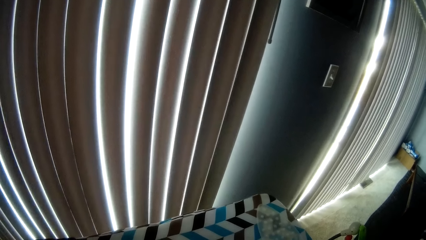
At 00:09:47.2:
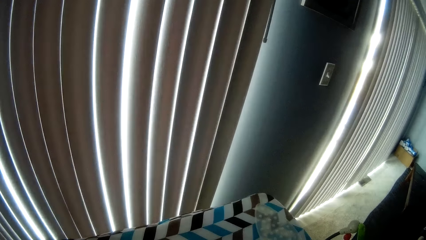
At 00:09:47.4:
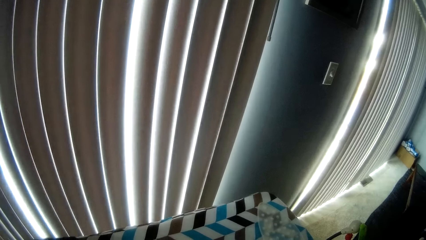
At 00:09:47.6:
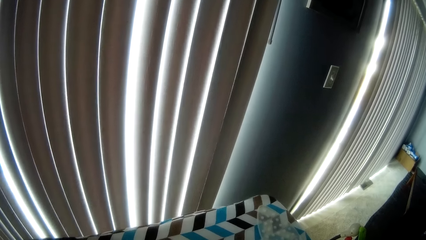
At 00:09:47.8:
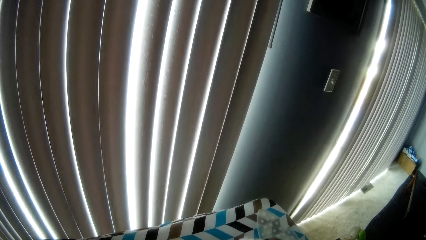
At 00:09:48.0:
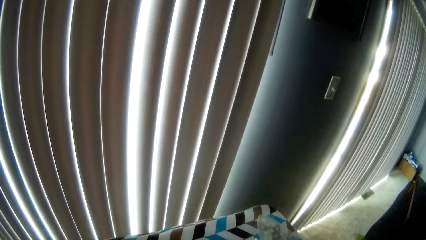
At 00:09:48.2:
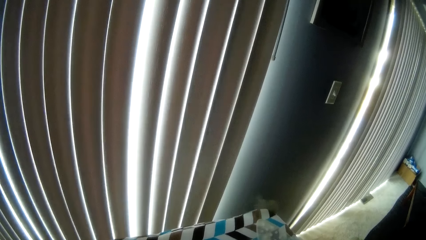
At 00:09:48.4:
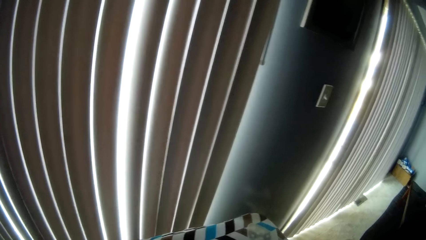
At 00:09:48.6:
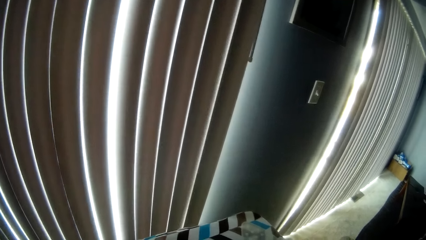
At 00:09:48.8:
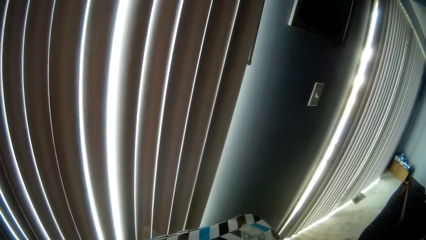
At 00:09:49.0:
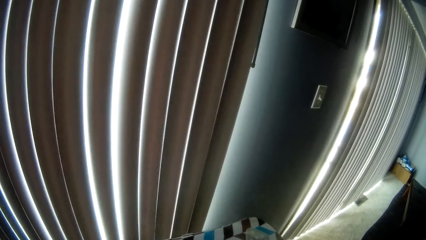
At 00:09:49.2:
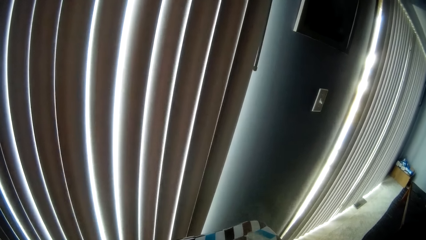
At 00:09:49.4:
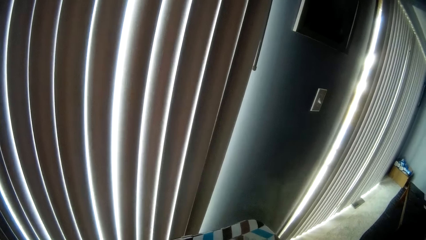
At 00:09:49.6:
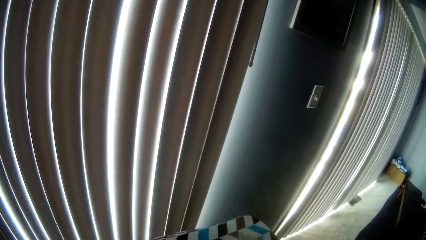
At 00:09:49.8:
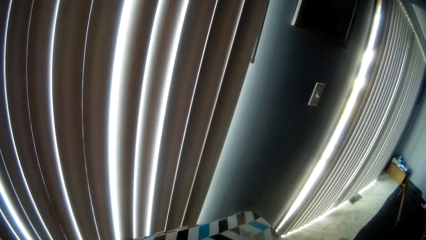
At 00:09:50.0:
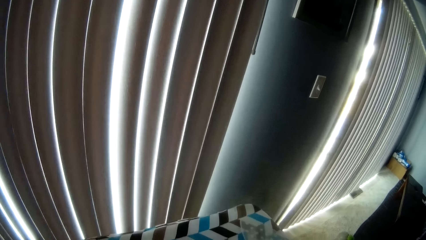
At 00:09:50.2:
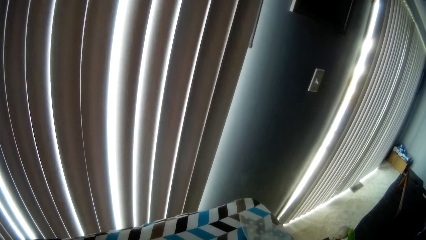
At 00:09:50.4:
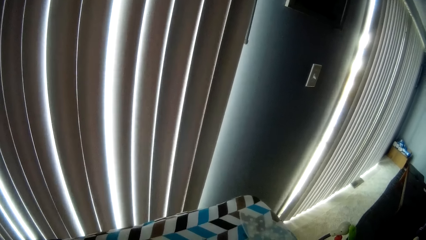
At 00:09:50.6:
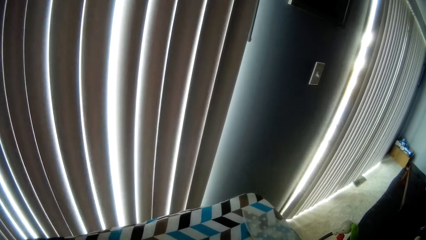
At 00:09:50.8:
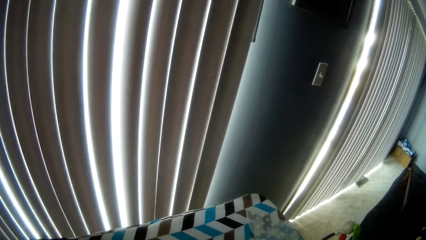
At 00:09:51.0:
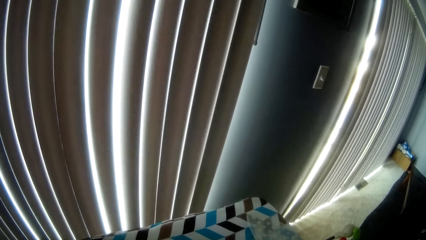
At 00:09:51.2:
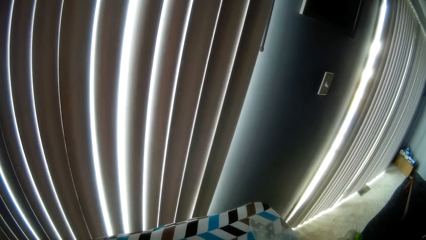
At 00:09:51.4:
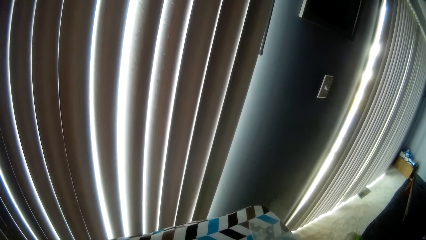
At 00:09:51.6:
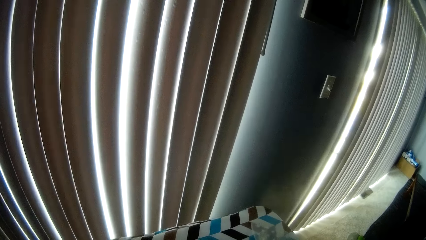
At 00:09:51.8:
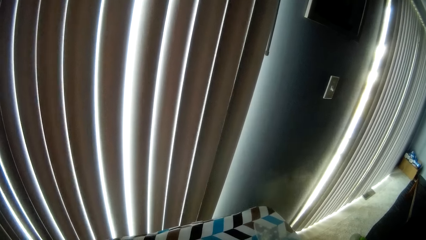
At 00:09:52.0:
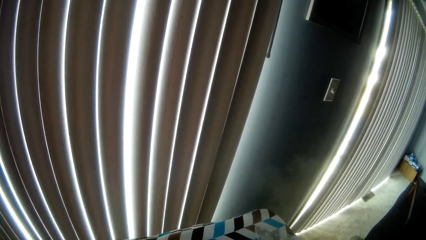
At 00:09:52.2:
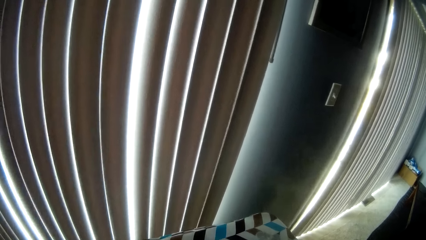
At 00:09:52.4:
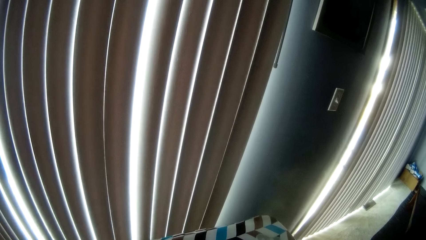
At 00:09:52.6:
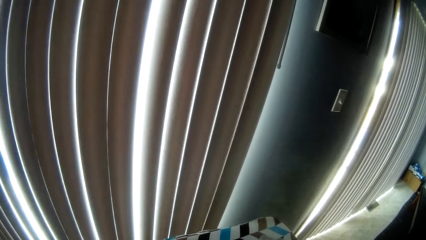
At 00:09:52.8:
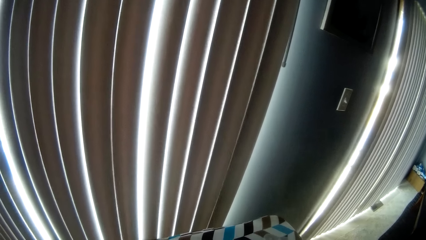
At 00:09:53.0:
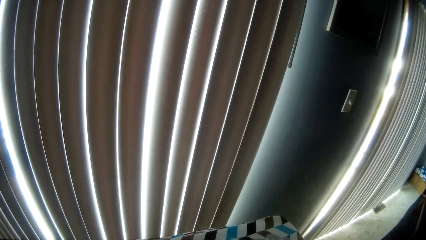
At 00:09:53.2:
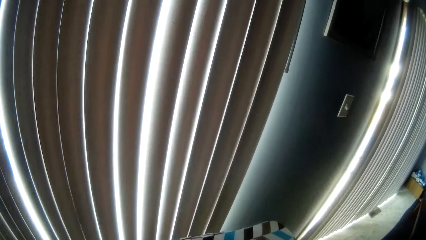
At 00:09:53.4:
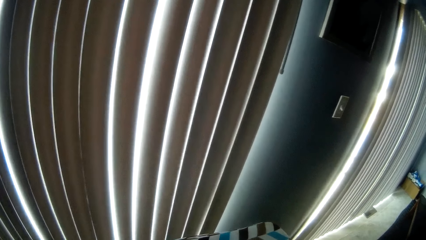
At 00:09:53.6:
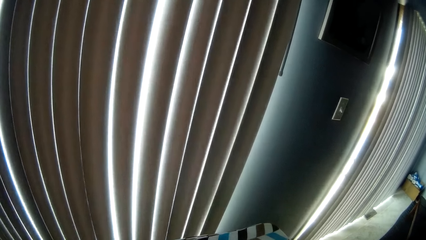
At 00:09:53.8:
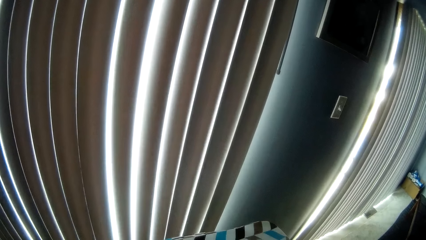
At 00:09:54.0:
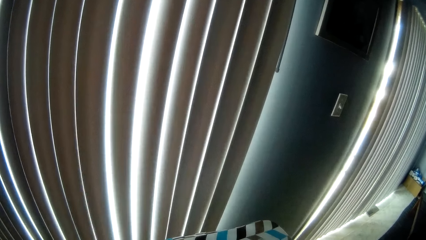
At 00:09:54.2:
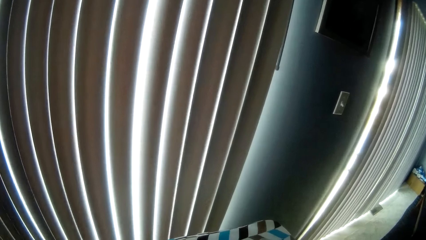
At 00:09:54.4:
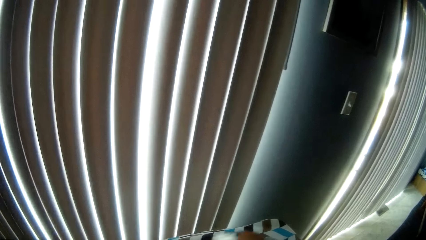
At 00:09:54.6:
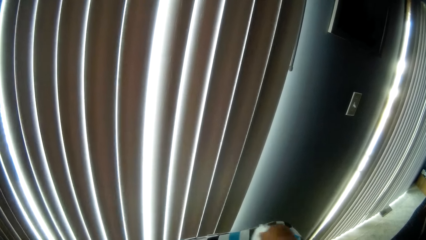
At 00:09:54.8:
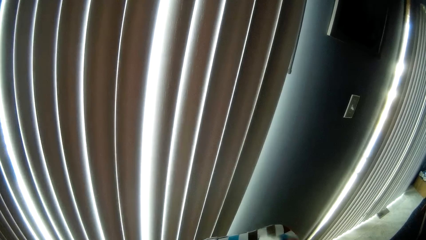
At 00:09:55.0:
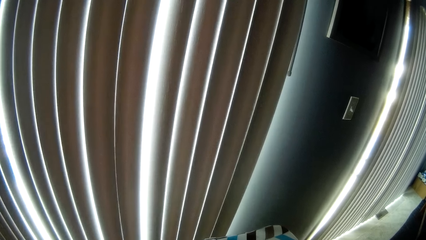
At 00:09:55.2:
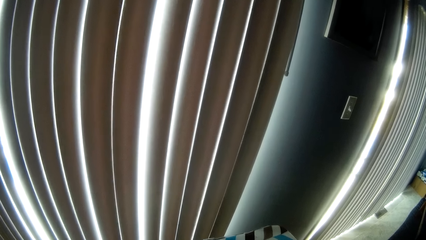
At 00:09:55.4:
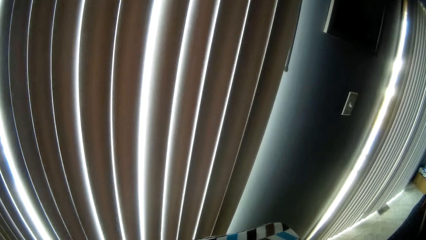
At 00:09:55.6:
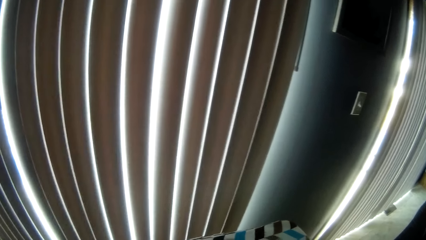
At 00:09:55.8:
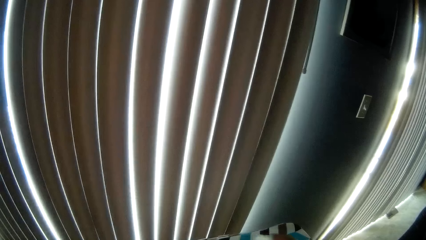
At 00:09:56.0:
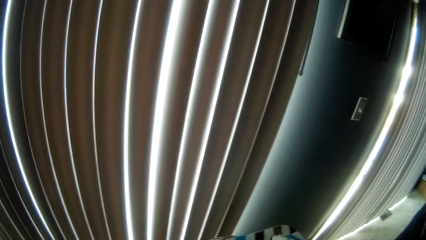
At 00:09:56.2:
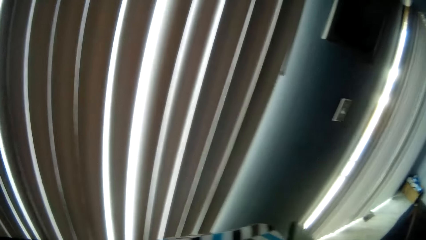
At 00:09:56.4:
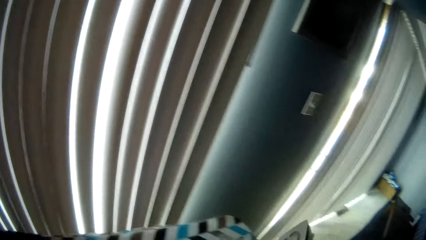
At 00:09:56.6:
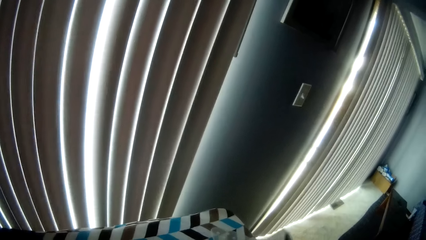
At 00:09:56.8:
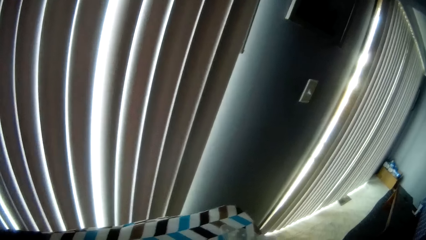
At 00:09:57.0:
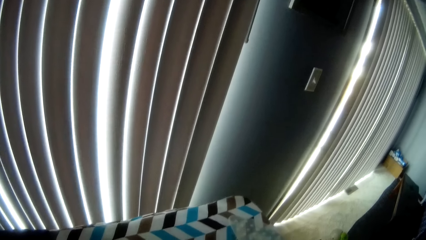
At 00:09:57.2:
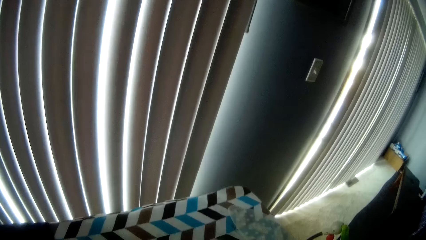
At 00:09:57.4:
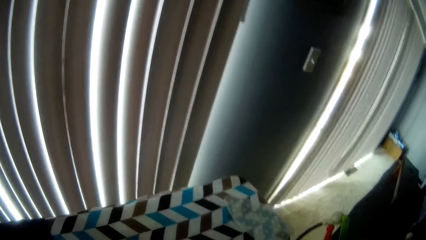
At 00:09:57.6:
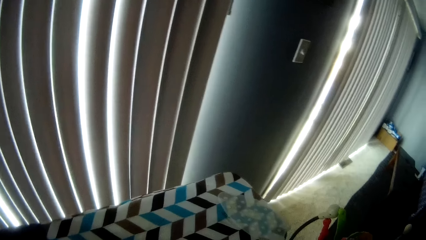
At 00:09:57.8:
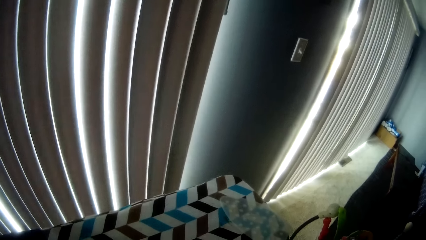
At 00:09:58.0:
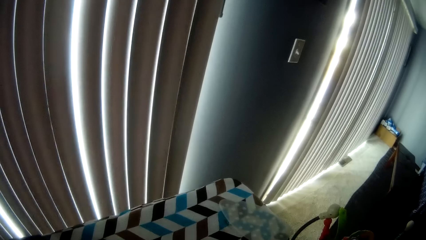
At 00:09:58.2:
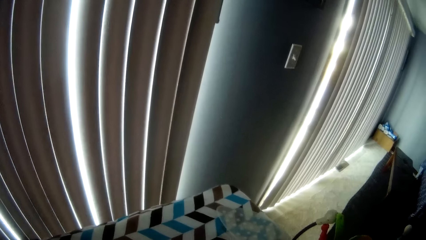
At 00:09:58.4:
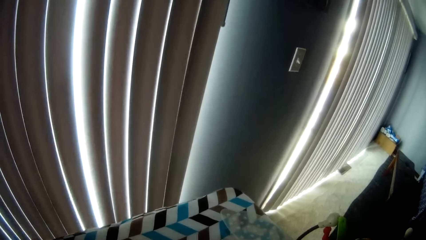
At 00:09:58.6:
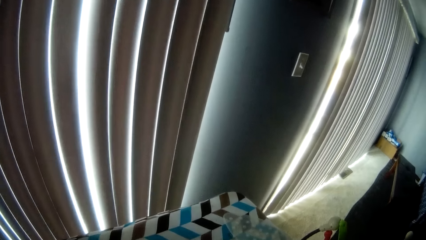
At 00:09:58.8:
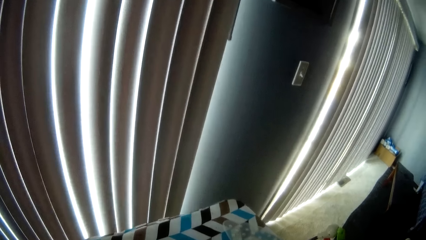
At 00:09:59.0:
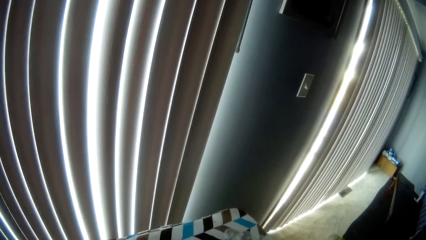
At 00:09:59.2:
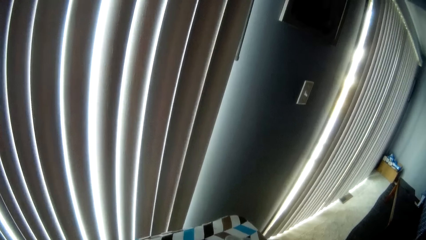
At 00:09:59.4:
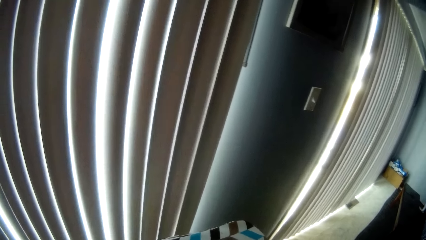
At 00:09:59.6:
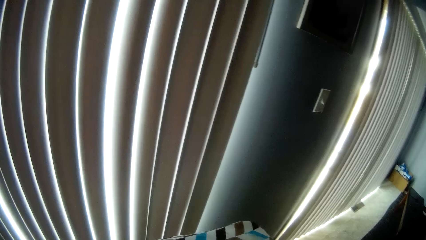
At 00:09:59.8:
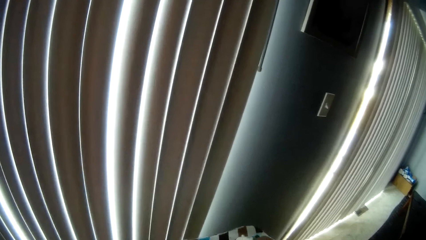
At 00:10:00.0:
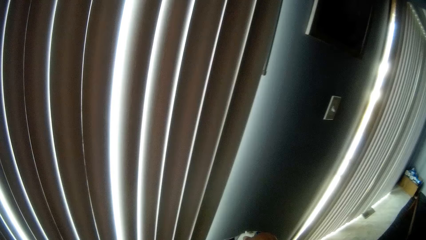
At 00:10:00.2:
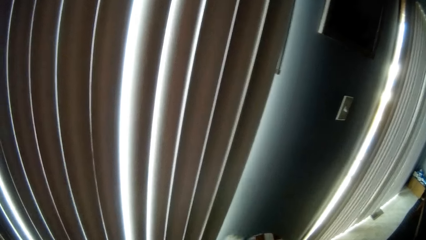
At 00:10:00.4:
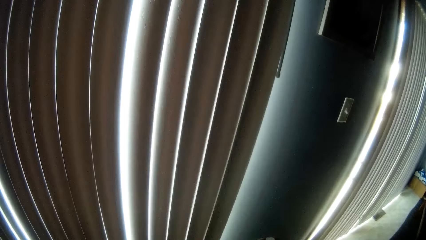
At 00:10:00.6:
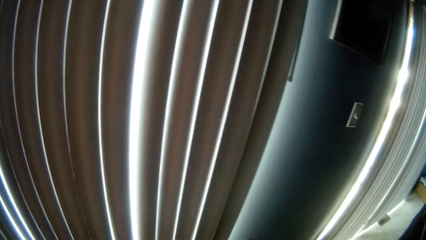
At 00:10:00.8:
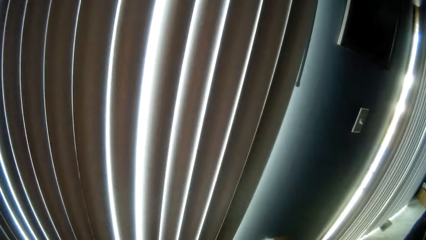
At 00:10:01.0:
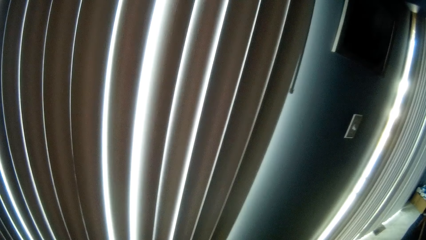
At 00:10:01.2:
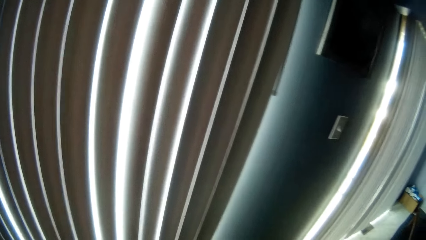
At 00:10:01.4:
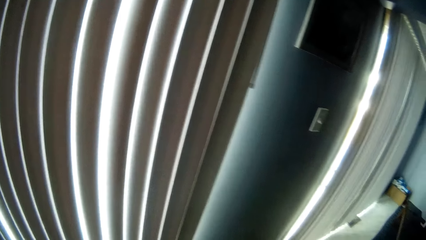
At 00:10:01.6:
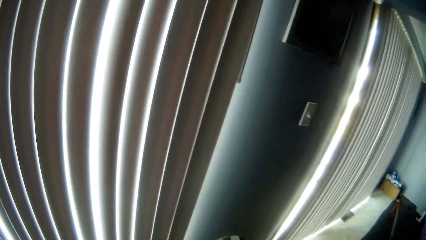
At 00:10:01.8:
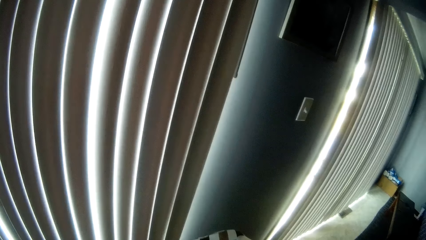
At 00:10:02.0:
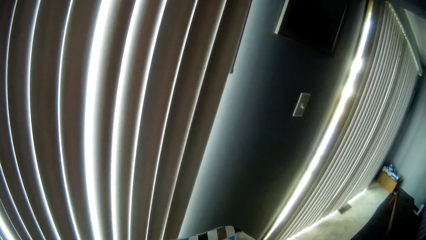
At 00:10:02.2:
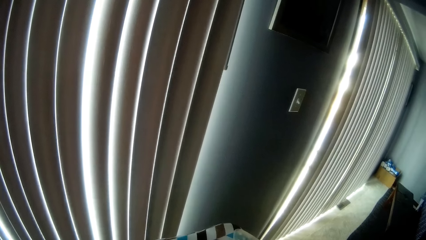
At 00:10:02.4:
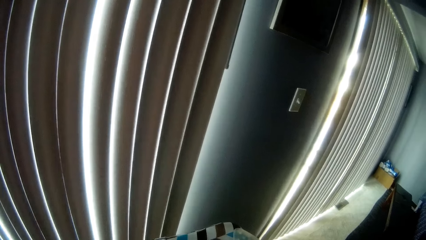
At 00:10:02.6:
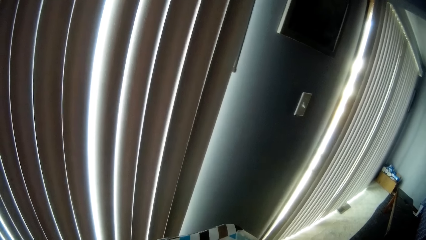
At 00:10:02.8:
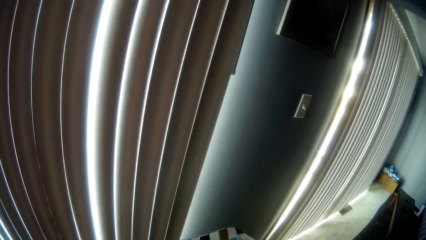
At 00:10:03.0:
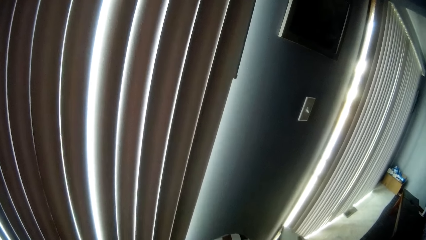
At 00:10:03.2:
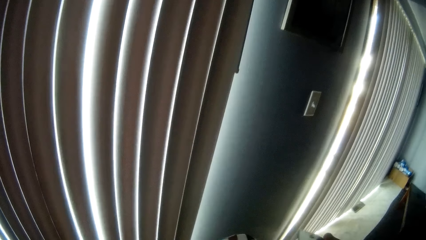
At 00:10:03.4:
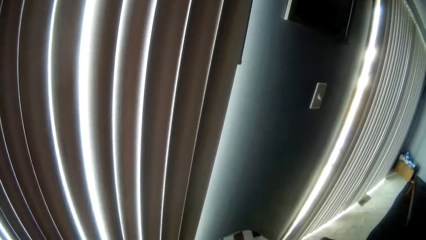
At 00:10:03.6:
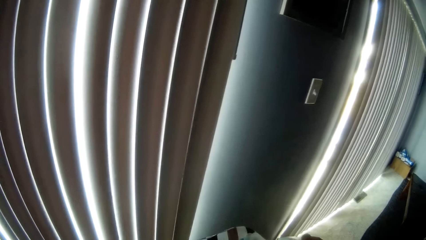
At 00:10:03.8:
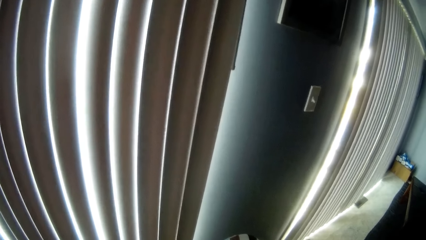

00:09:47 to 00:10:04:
The camera wearer irons the cloth. He presses the ironing board with the pressing iron in his right hand. He places the iron box on the ironing board, picks up the iron box from the ironing board, and irons the cloth.
